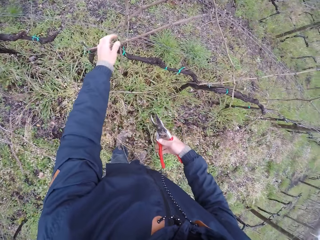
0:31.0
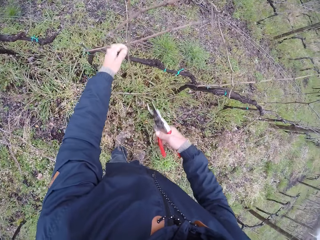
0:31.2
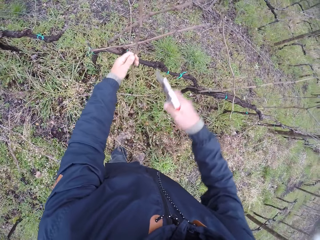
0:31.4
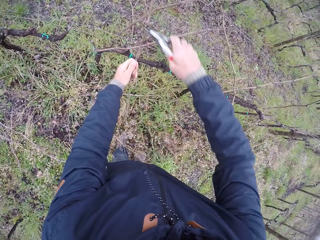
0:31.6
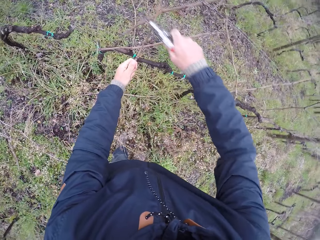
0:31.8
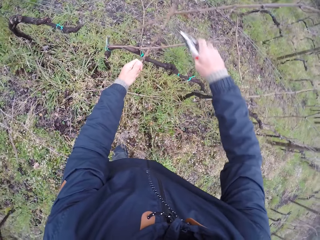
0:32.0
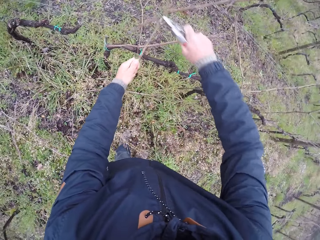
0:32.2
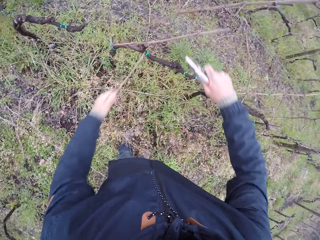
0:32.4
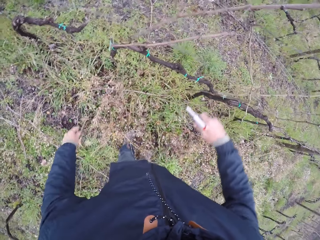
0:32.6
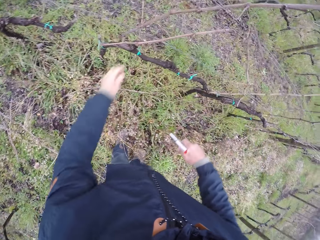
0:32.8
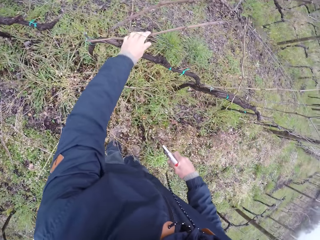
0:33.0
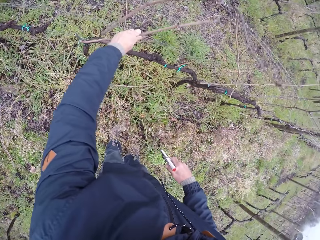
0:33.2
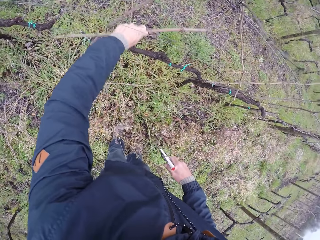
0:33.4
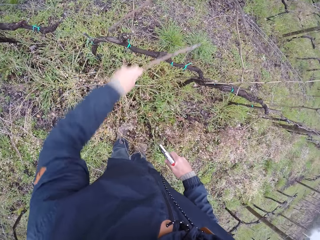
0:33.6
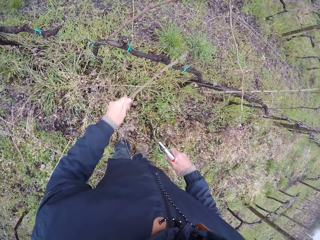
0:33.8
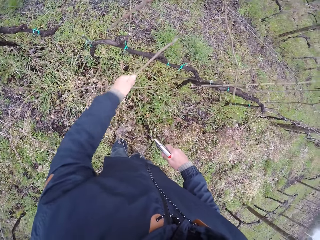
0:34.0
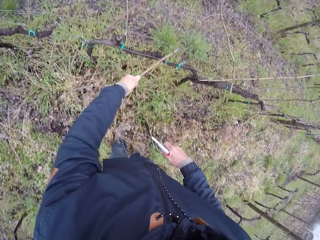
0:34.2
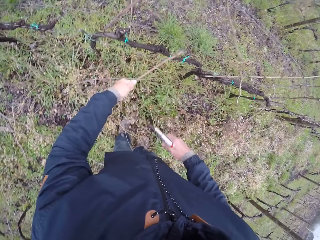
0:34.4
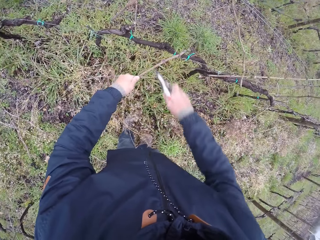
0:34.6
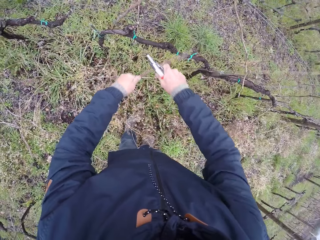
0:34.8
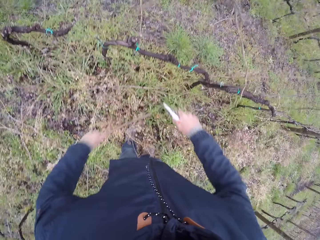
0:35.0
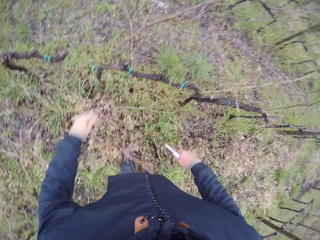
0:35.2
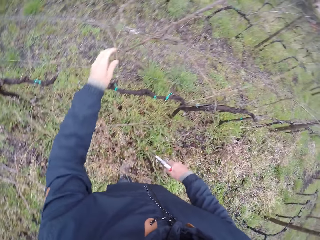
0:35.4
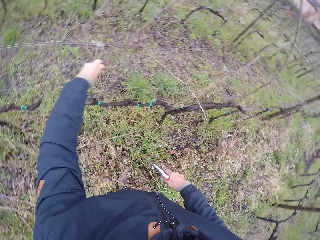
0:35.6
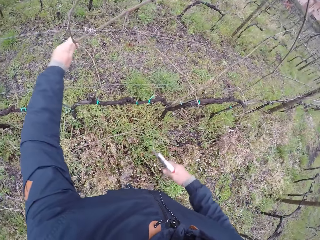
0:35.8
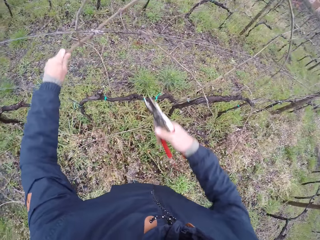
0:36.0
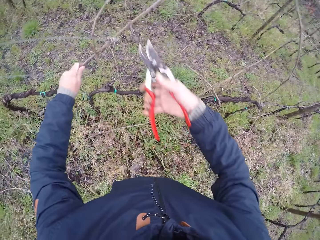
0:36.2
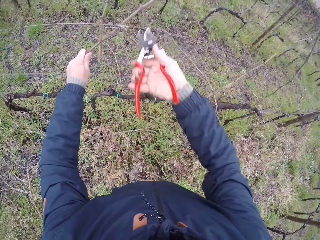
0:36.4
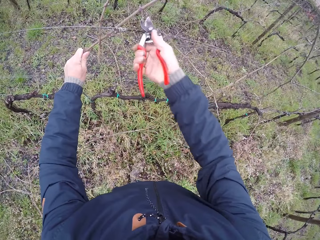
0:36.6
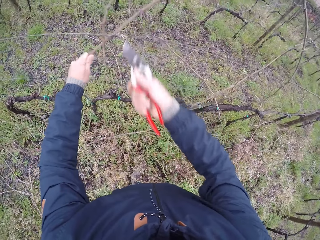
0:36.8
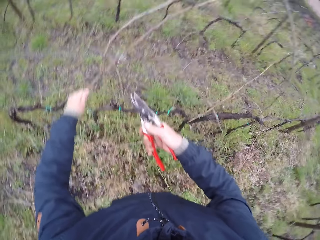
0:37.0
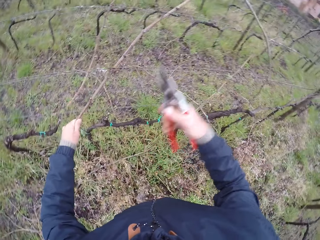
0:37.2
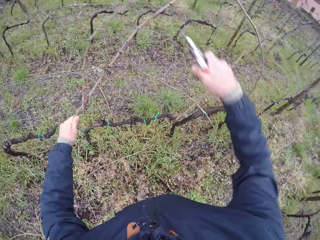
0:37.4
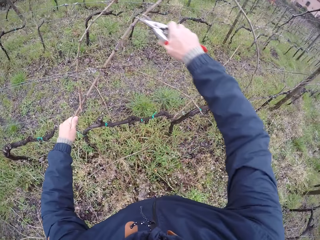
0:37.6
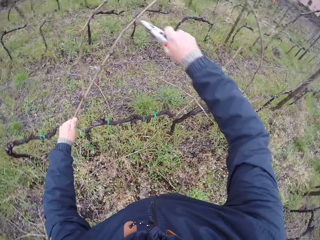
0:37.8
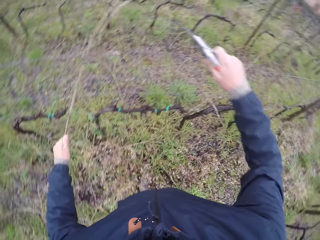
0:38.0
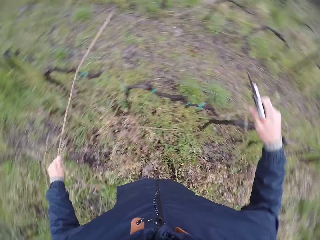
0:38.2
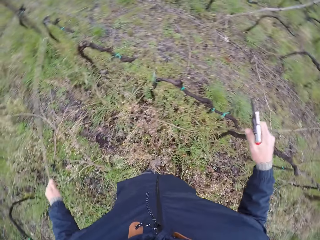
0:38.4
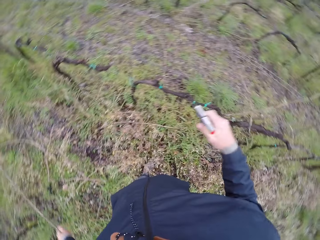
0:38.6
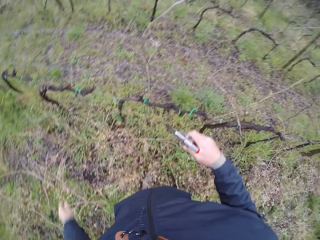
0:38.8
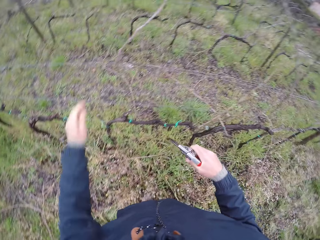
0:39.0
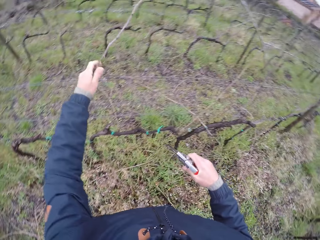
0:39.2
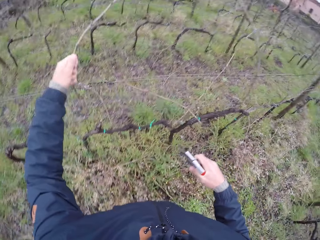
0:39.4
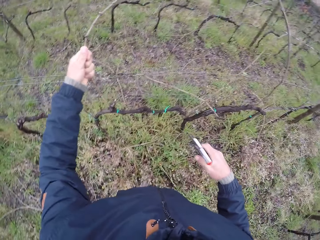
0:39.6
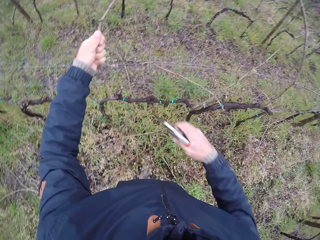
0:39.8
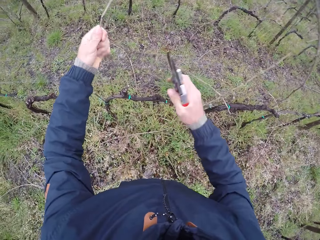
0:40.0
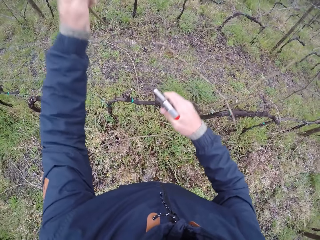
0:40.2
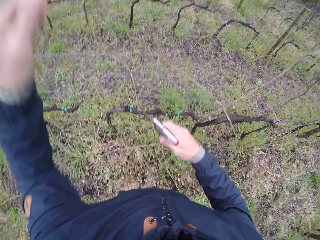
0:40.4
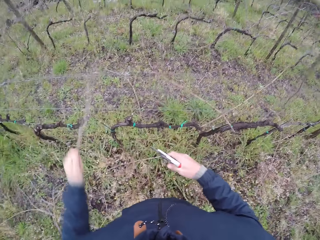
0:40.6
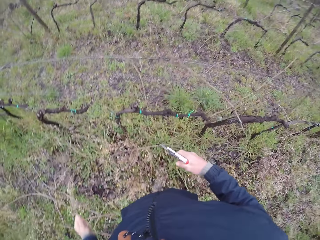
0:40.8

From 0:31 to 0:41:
The camera wearer cuts the twig with the garden shear in his right hand. He holds the wood. He drops the twig on the ground with his left hand. He pulls out a twig on the wire mesh with his left hand. He cuts the twig with the garden shear in his right hand. He drops the twig on the ground with his left hand. He pulls out a twig on the wire mesh with his left hand. He cuts the twig with the garden shear in his right hand. He drops the twig on the ground with his left hand. He pulls out a twig on the wire mesh with his left hand.

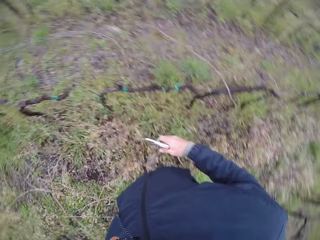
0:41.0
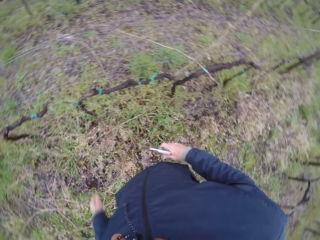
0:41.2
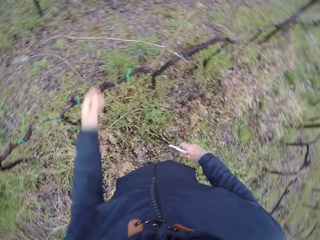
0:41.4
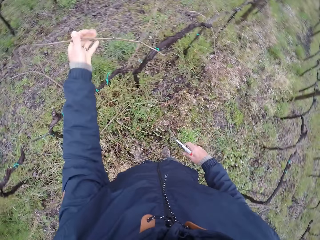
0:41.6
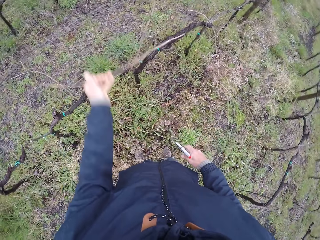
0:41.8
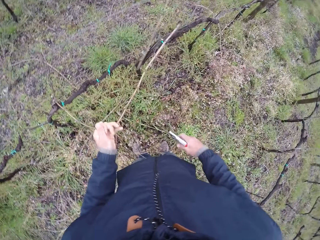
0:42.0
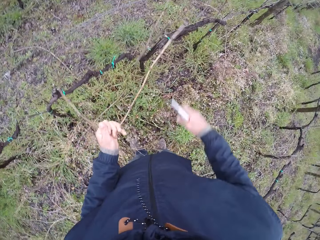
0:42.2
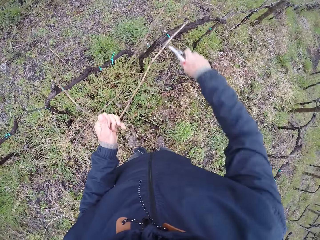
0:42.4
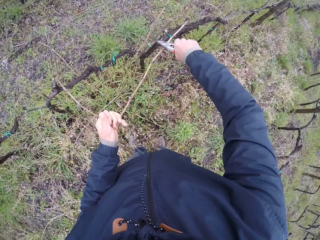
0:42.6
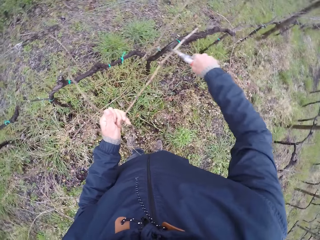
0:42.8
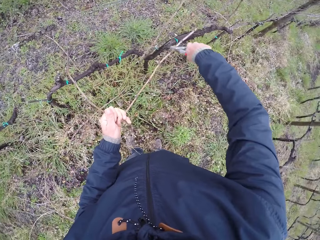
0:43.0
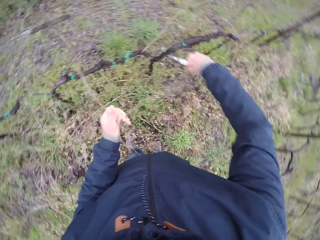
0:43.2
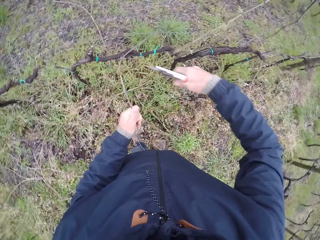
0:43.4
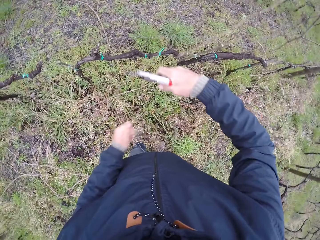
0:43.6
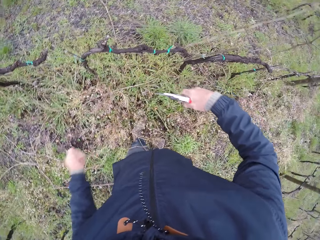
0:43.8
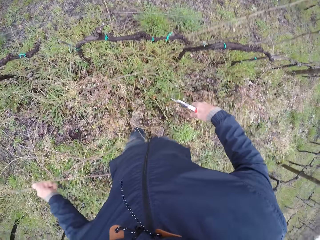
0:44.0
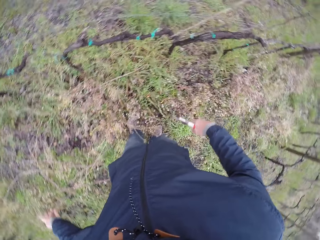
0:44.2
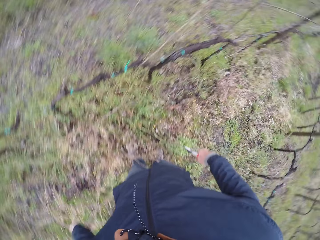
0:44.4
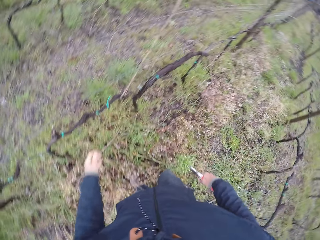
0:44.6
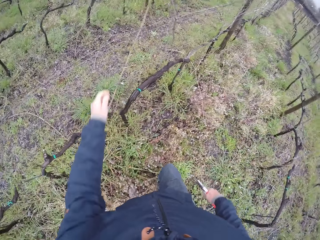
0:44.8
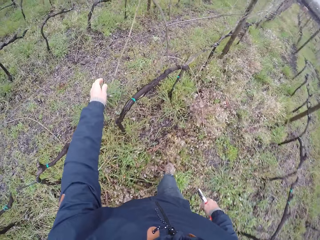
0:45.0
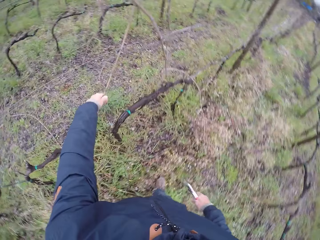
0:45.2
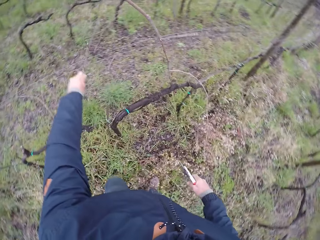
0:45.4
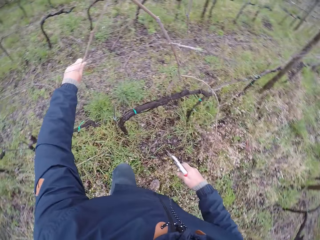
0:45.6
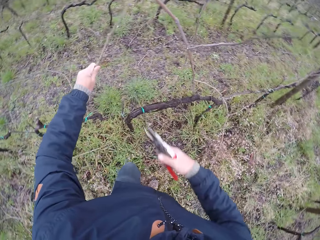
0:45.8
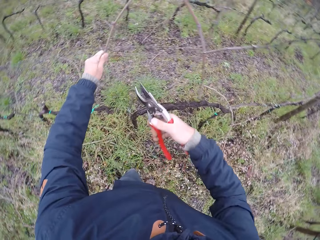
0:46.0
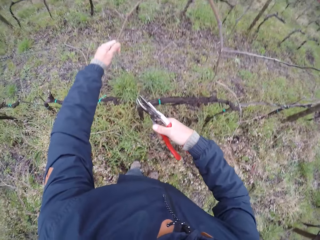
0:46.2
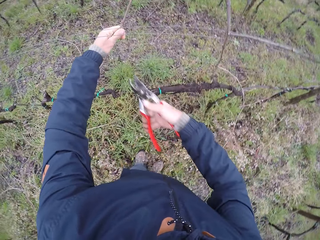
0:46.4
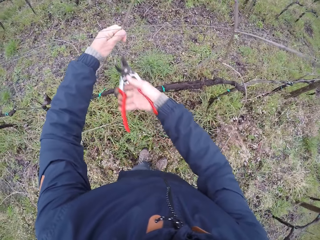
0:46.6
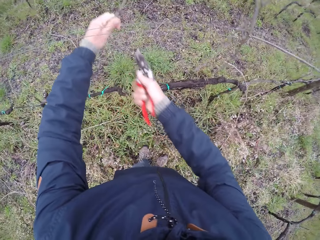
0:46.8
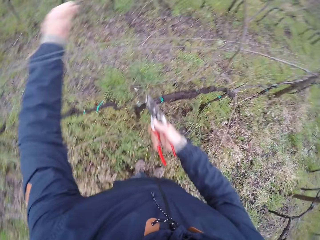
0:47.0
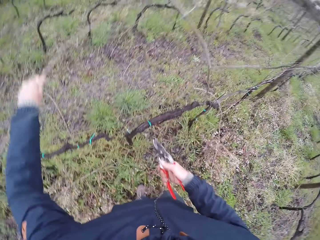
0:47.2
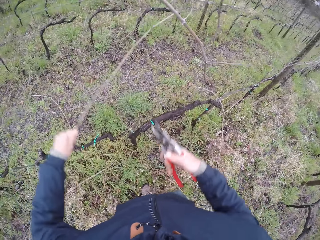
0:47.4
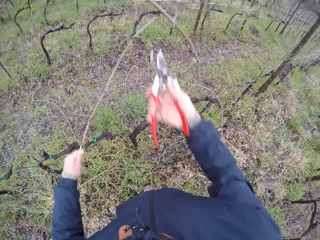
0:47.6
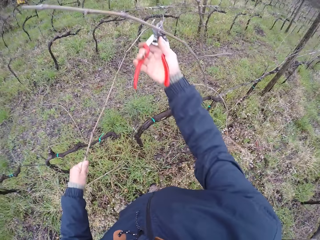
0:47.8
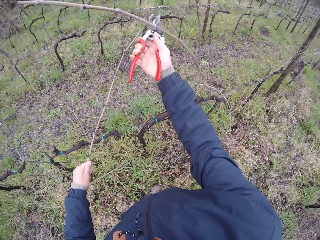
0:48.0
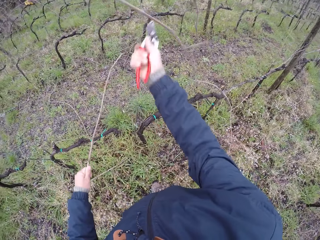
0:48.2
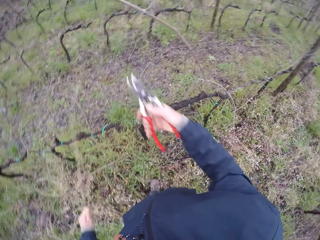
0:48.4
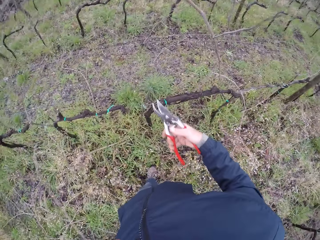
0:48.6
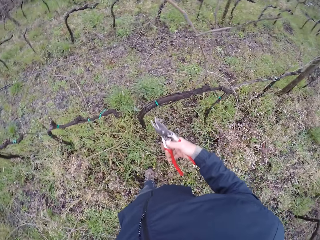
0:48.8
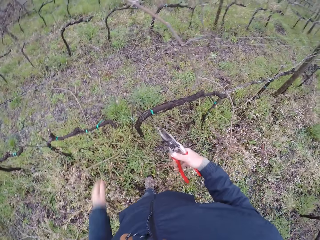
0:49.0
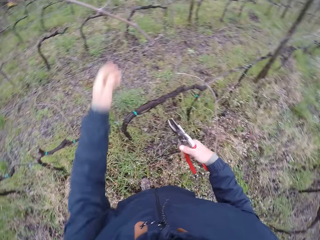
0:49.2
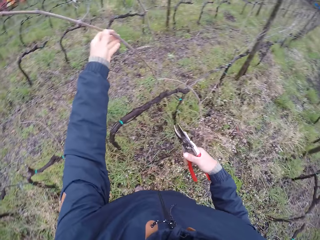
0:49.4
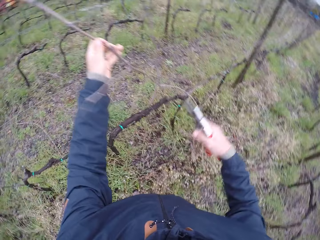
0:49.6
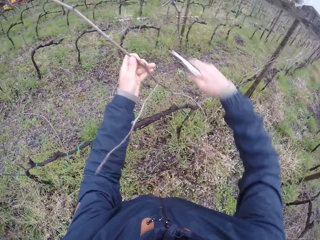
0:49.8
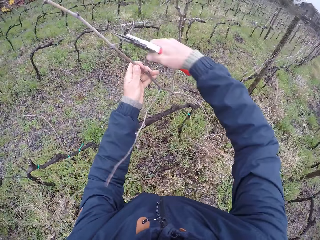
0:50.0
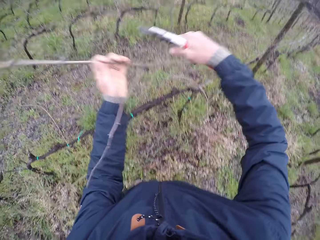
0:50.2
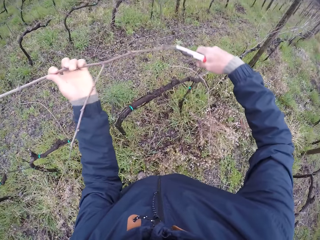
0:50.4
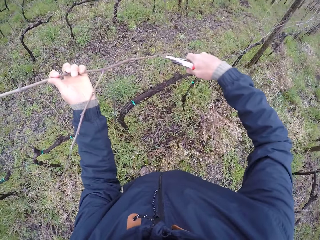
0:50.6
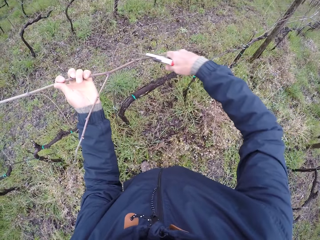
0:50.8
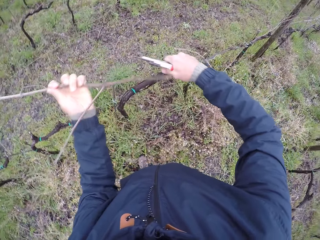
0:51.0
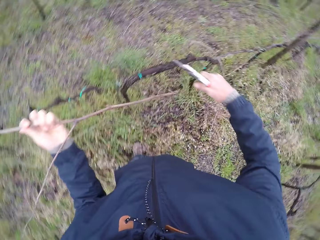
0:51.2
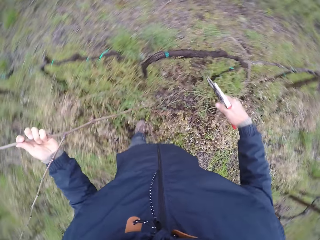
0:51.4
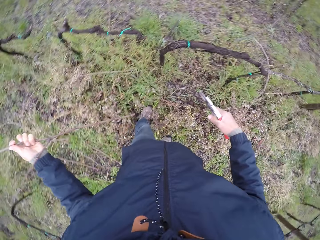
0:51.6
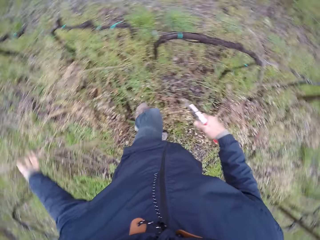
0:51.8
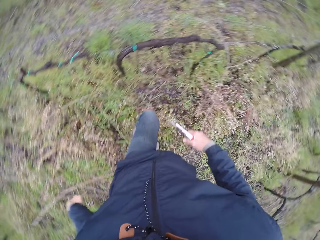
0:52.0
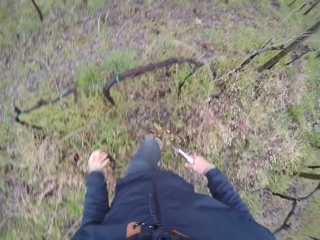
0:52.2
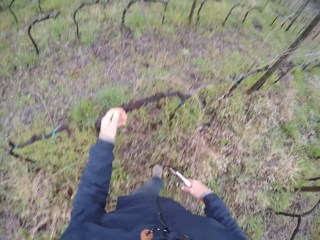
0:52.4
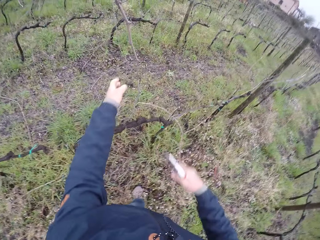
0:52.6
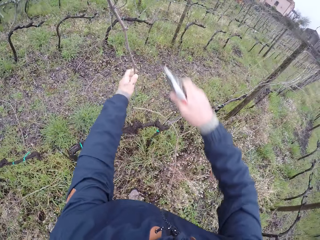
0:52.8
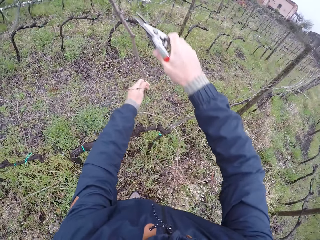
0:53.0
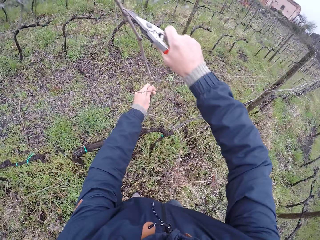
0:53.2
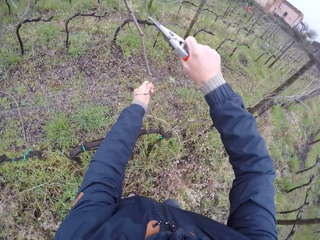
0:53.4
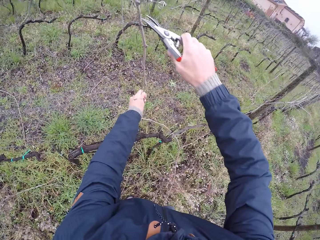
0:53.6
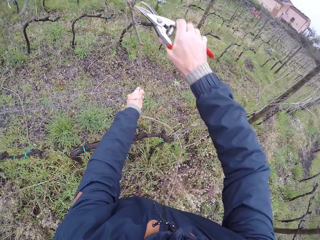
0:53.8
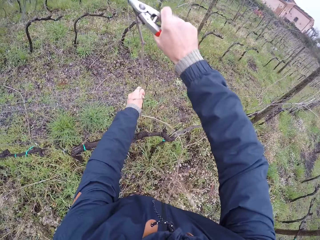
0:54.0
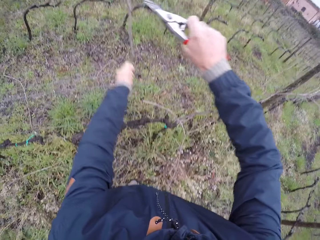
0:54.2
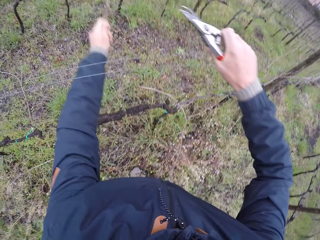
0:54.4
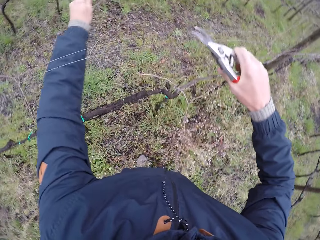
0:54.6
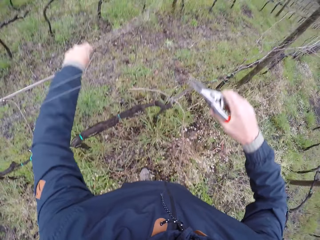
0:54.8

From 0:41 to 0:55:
The camera wearer drops the wood. He picks up the wood. He cuts the twig with the garden shear in his right hand. He drops the twig on the ground with his left hand. He pulls out a twig on the wire mesh with his left hand. He cuts the twig with the garden shear in his right hand. He drops the twig on the ground with his left hand. He pulls out a twig on the wire mesh with his left hand. He cuts the twig with the garden shear in his right hand. He drops the twig on the ground with his left hand. He pulls out a twig on the wire mesh with his left hand. He cuts the twig with the garden shear in his right hand.
